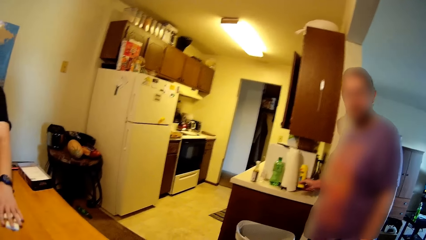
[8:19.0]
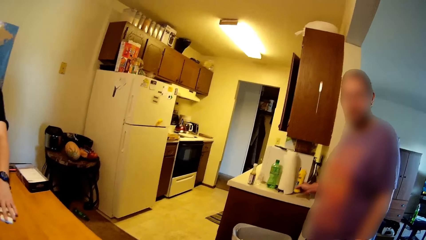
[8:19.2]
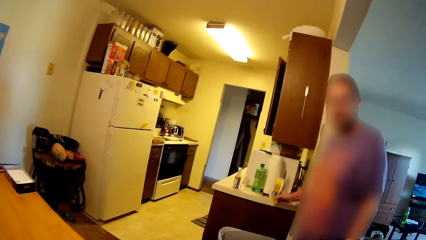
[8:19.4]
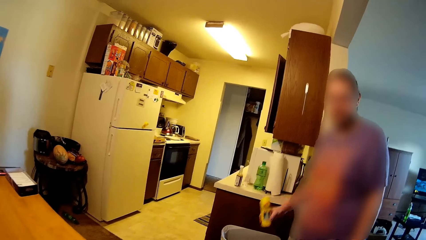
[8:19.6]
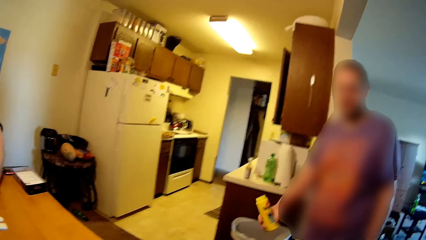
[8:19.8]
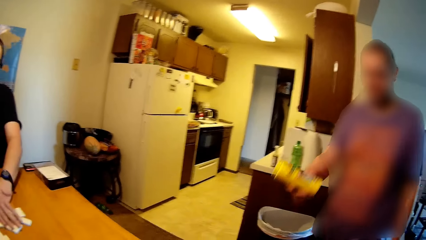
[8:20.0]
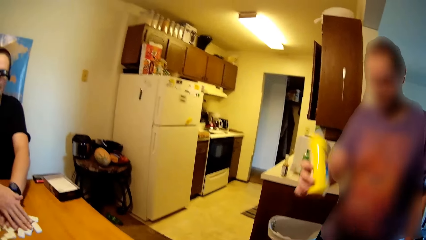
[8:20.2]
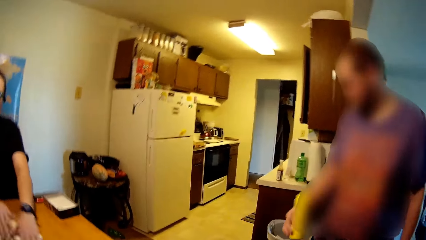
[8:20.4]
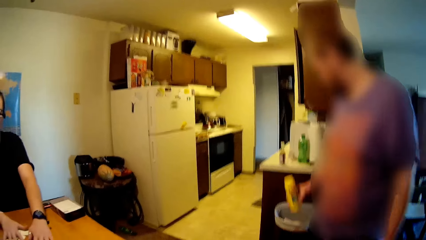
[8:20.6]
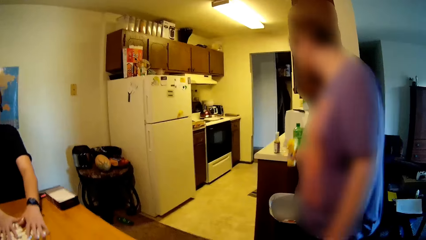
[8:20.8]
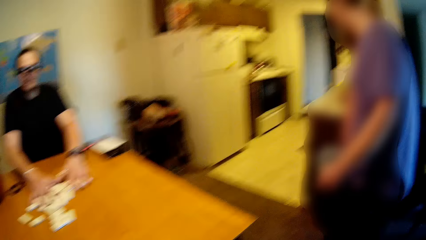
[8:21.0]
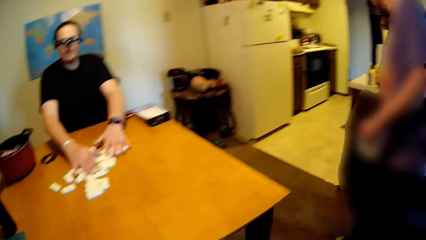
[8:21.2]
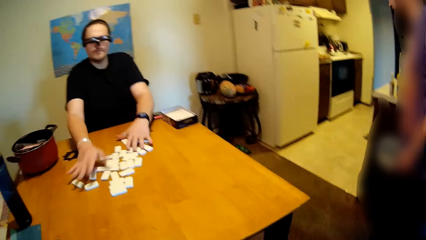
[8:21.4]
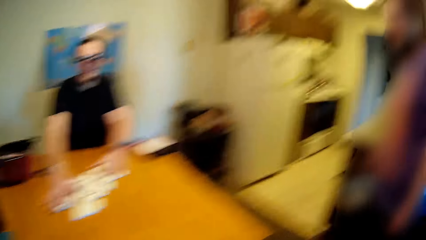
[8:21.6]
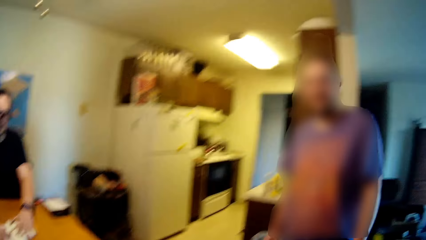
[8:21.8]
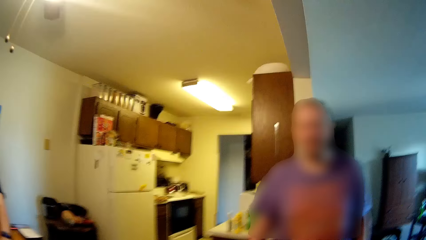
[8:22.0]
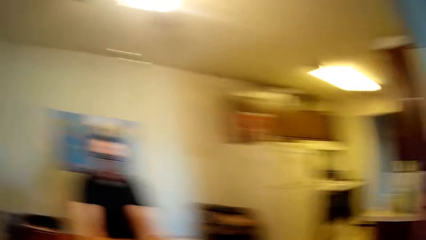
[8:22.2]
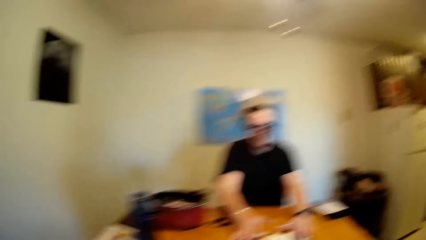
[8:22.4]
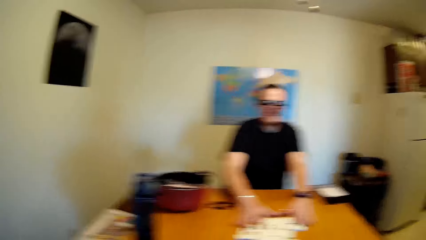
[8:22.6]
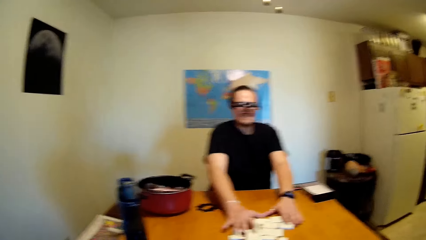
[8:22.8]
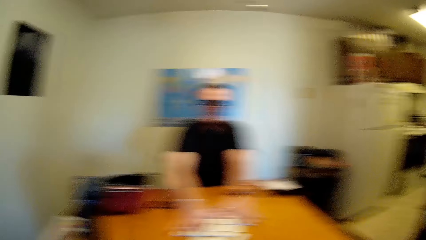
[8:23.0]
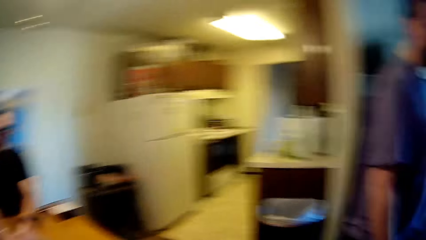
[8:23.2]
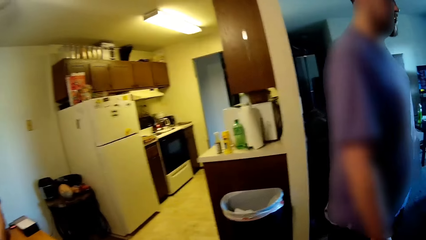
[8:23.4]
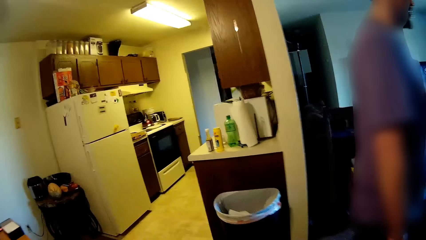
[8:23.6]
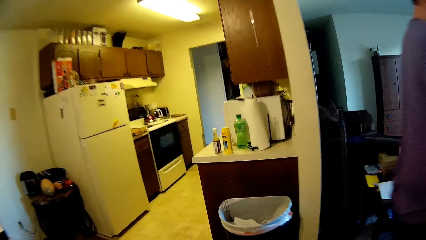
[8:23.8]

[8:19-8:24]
A man places a bottle on the countertop. The man moves the bottle. The camera wearer looks around the house.

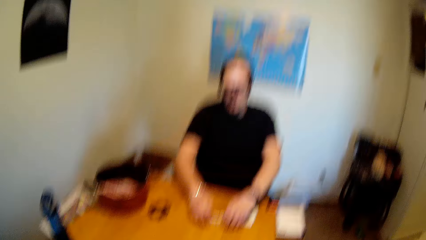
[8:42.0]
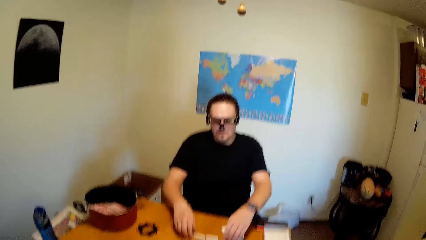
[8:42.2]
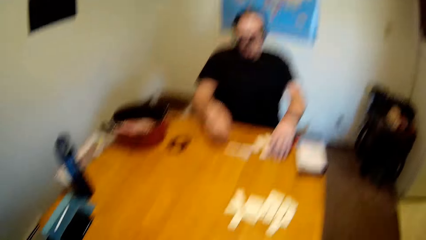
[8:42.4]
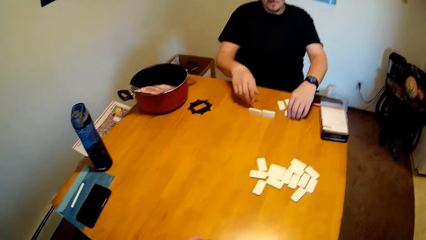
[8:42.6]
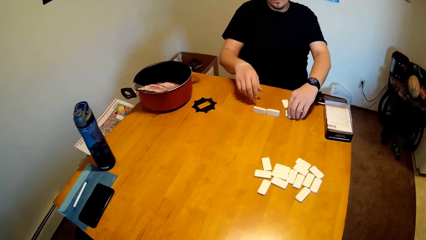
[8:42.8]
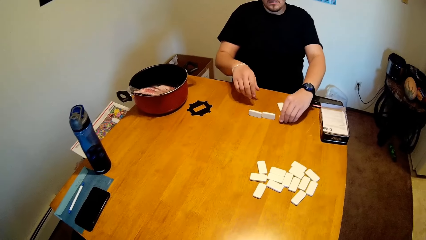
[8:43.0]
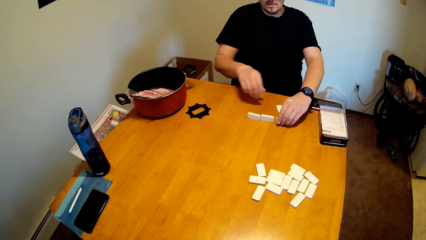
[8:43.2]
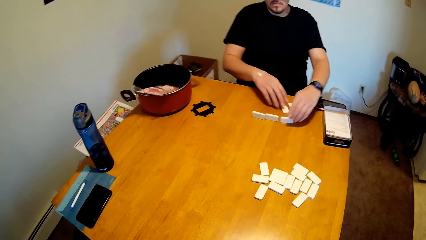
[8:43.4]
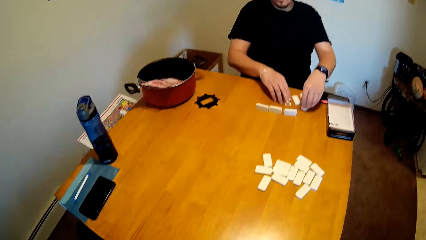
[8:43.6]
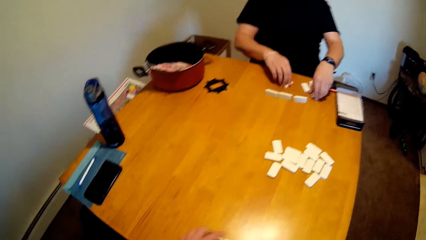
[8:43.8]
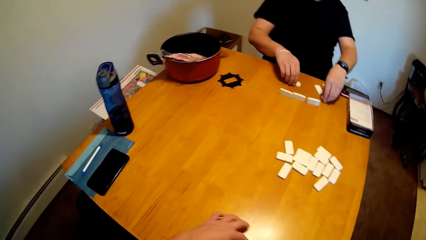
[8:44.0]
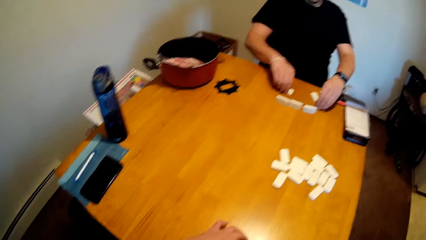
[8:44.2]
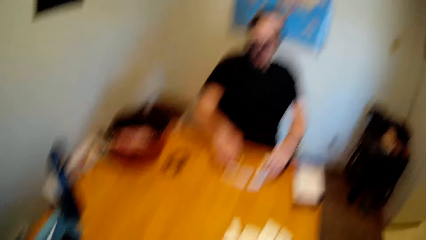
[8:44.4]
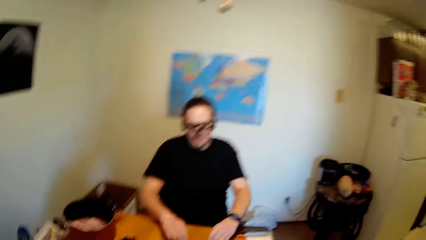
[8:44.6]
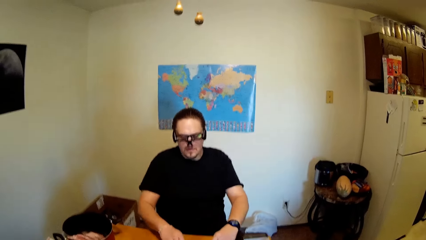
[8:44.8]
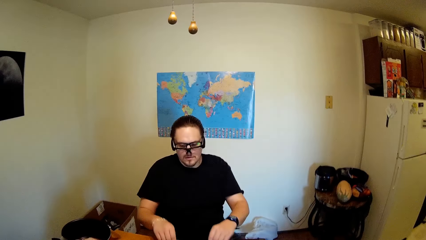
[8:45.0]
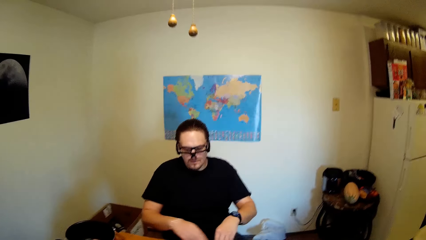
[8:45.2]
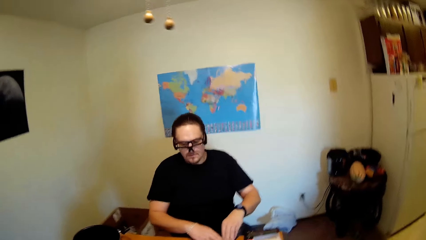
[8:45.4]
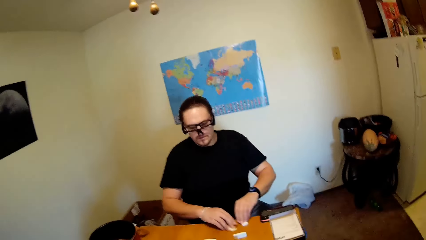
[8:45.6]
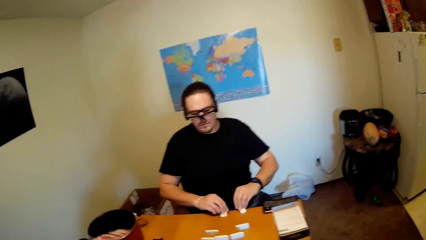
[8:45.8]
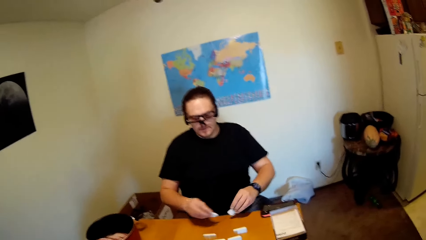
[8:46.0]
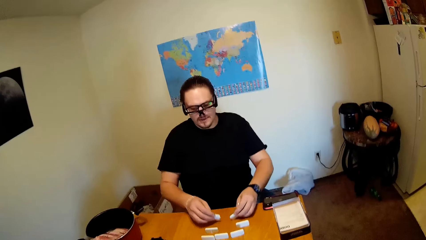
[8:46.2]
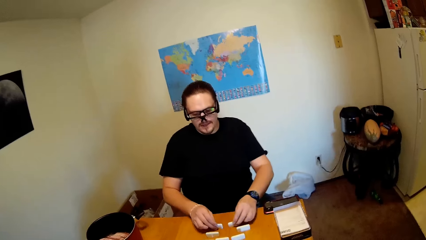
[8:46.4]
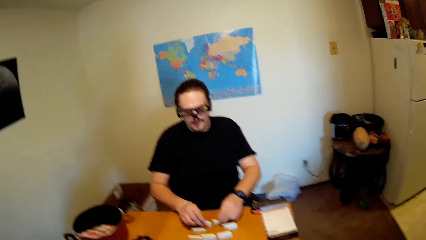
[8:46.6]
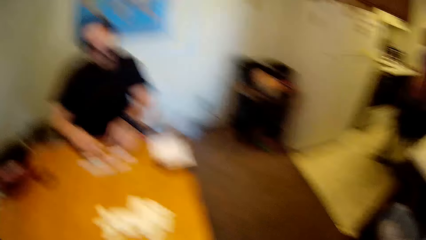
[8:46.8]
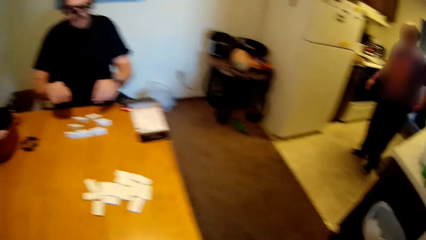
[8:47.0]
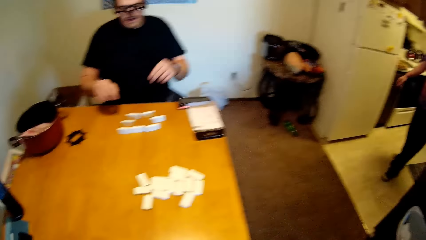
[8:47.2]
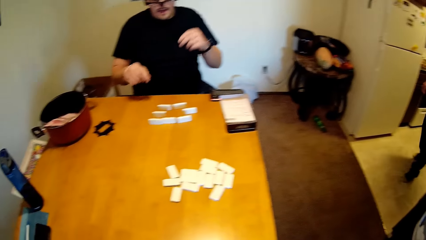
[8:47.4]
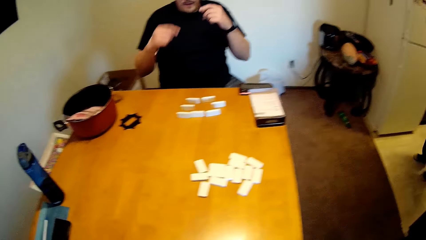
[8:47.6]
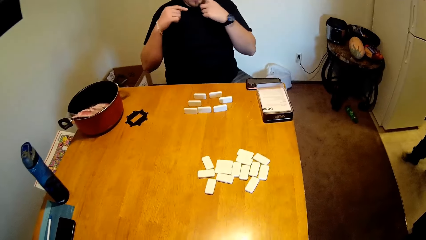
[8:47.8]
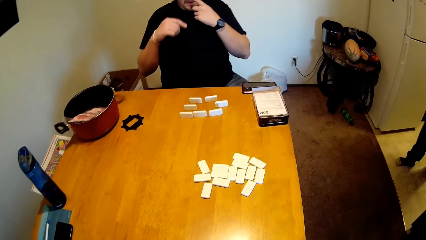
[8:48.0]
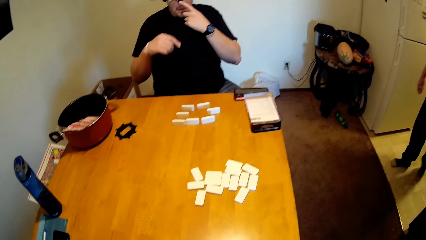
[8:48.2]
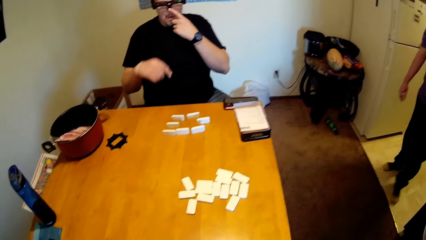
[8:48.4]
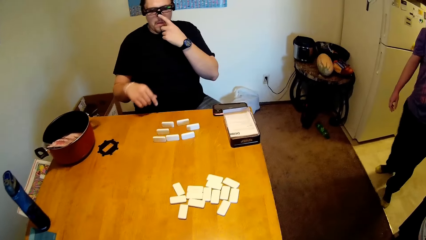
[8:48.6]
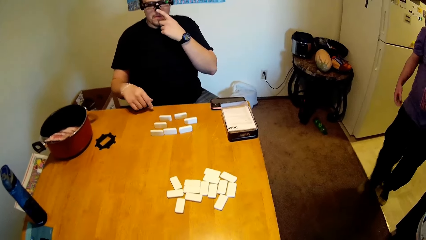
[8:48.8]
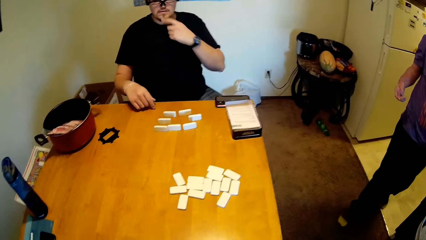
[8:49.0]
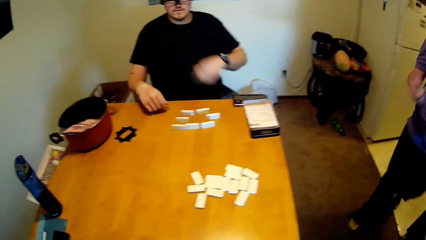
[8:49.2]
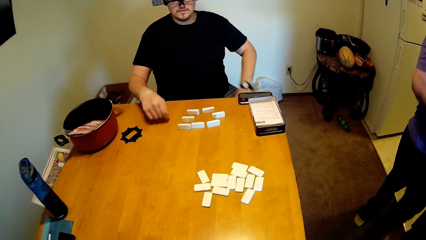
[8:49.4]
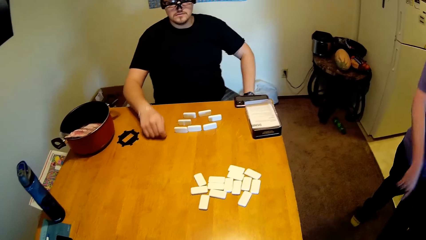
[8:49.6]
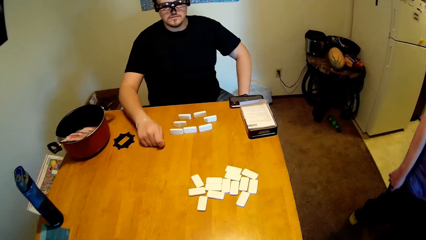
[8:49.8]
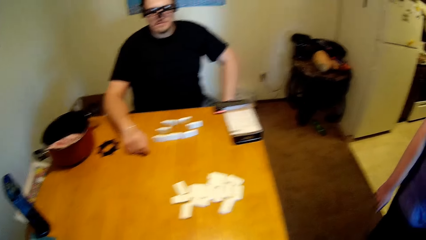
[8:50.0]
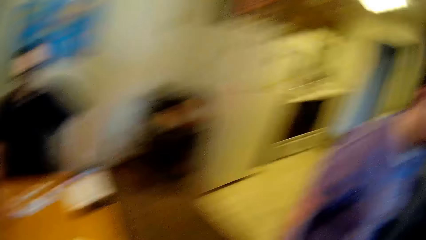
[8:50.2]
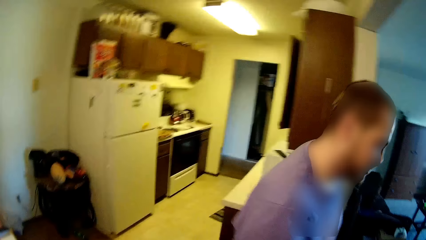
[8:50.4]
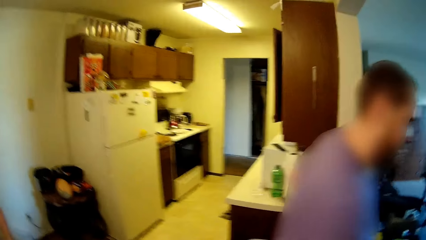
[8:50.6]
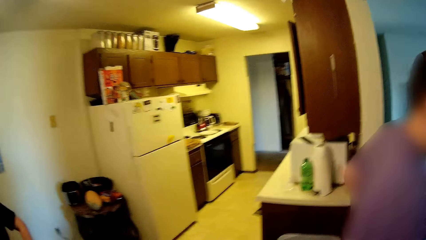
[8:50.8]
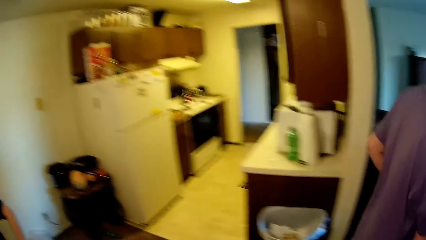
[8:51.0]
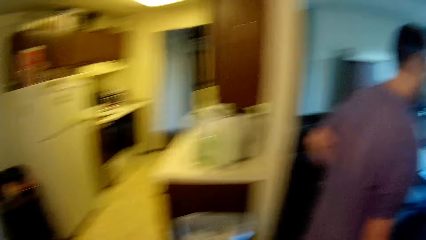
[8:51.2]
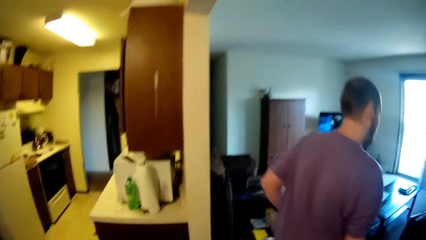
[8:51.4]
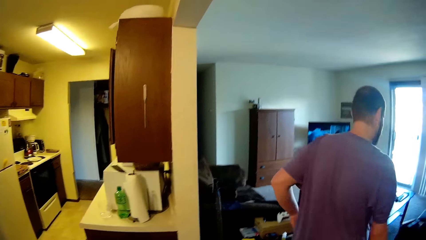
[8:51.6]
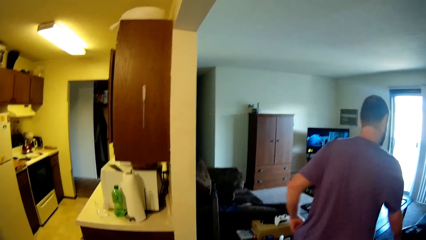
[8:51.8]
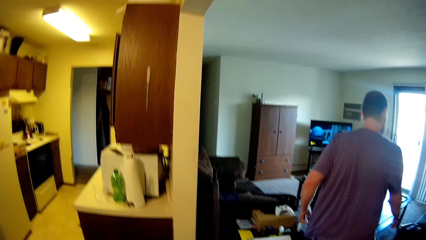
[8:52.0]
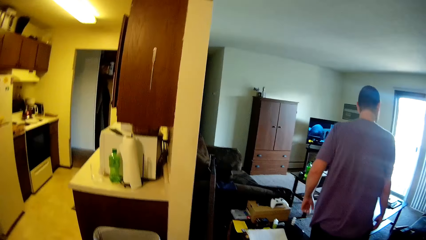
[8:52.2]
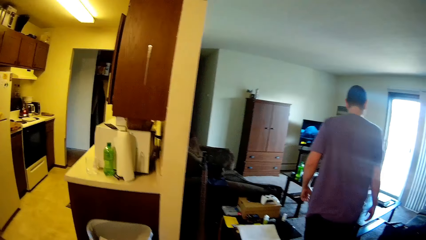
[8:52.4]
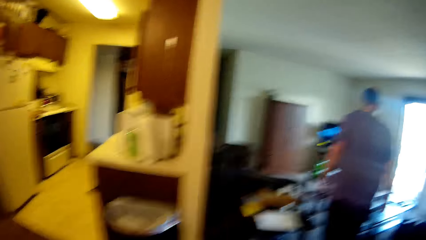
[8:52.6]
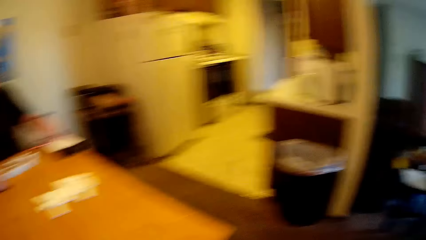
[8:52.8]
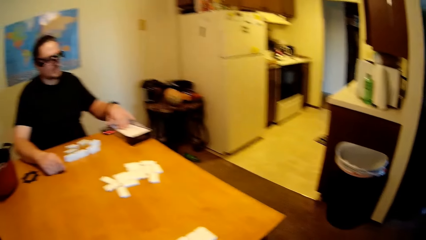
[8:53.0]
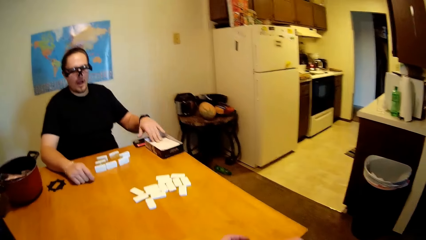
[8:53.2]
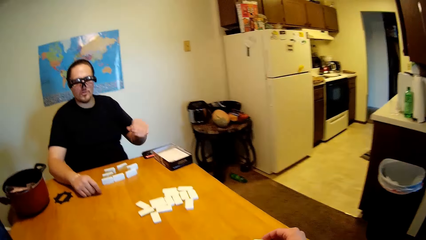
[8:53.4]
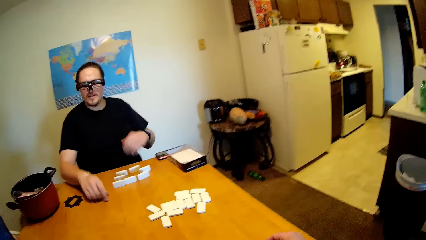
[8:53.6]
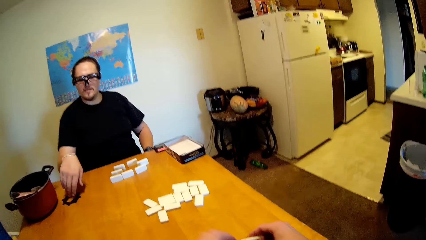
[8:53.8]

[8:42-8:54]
A man moves a dice repeatedly. The man touches his nose. Another man walks past the camera wearer. The camera wearer looks around the house. The first man talks to the camera wearer.
